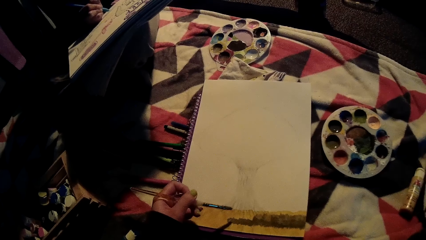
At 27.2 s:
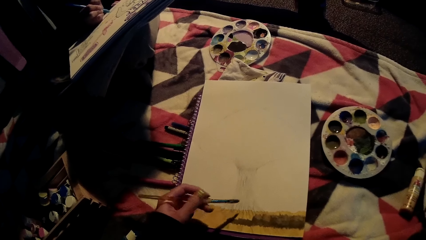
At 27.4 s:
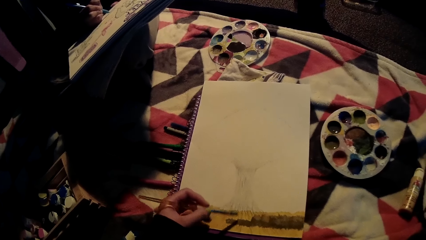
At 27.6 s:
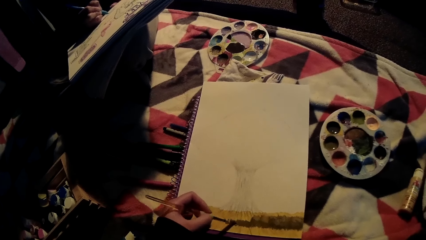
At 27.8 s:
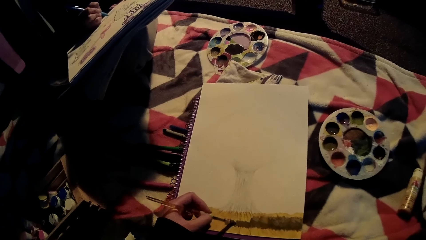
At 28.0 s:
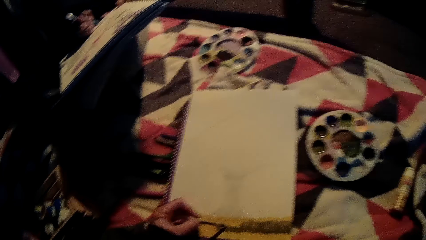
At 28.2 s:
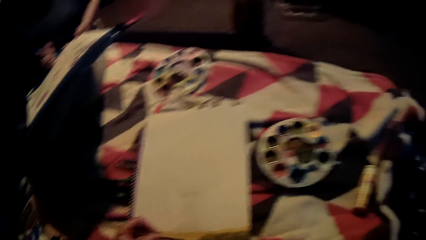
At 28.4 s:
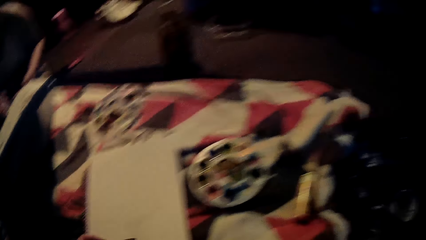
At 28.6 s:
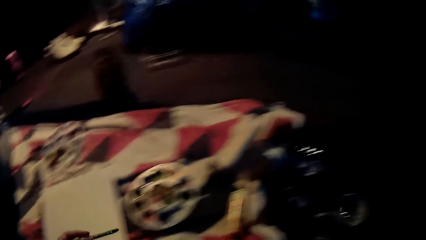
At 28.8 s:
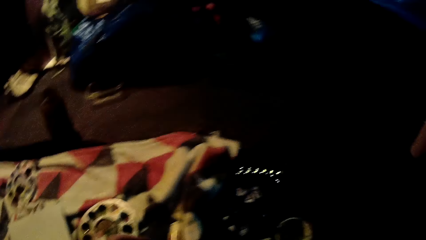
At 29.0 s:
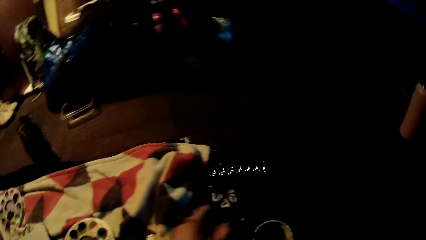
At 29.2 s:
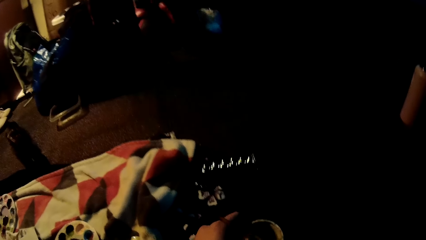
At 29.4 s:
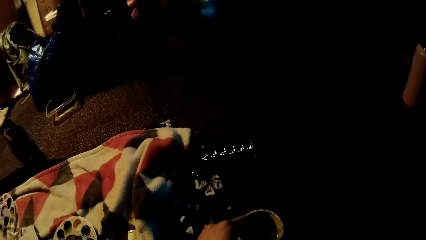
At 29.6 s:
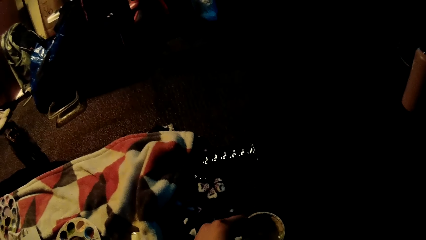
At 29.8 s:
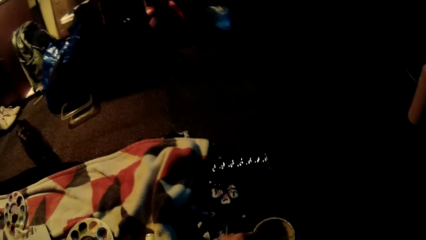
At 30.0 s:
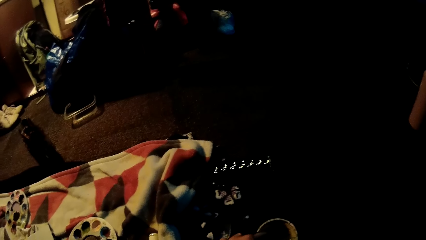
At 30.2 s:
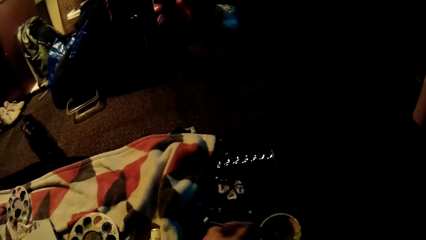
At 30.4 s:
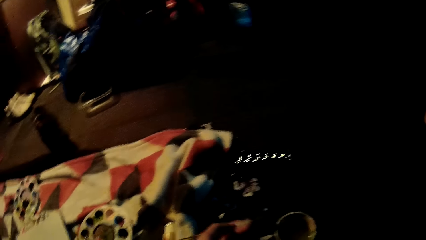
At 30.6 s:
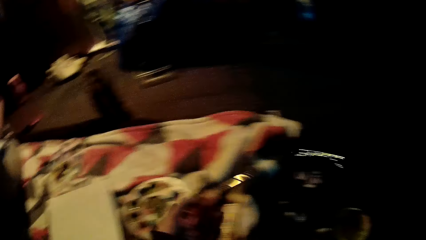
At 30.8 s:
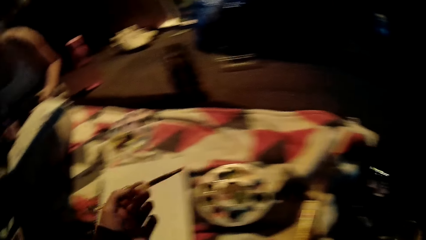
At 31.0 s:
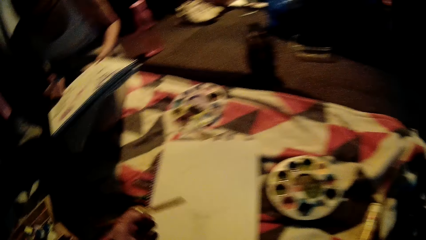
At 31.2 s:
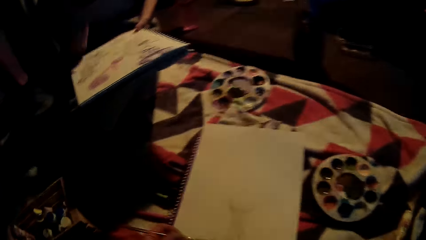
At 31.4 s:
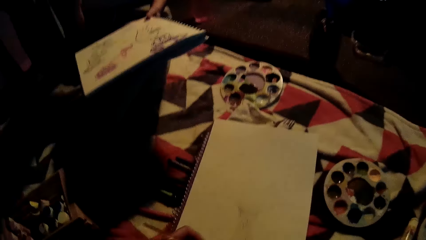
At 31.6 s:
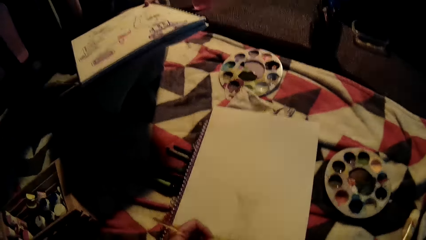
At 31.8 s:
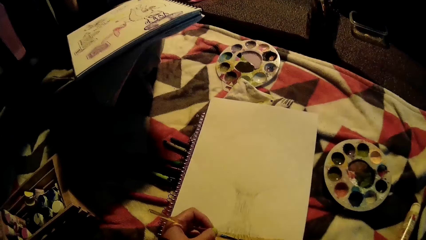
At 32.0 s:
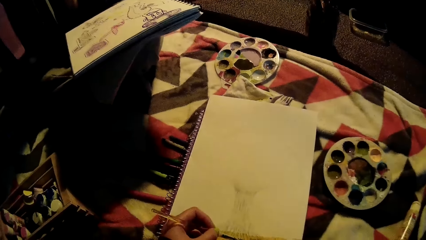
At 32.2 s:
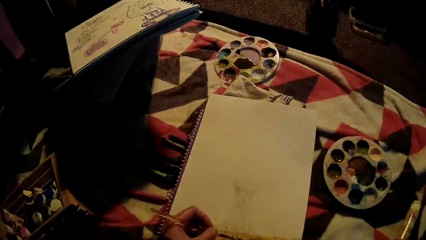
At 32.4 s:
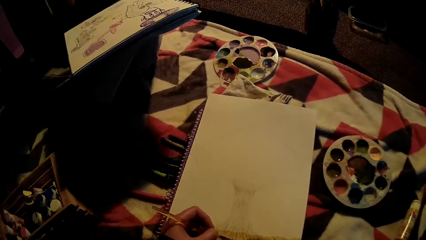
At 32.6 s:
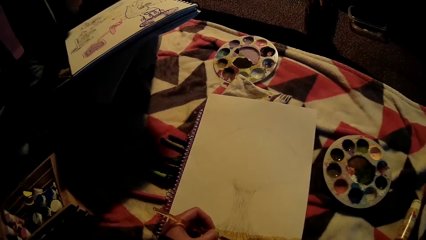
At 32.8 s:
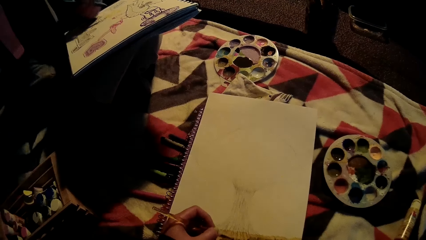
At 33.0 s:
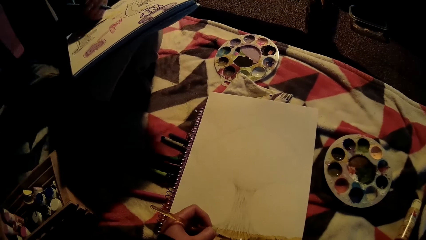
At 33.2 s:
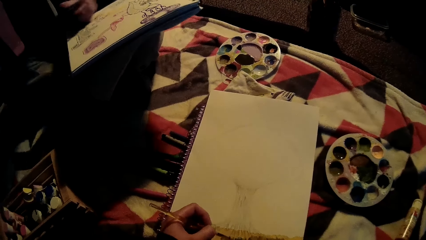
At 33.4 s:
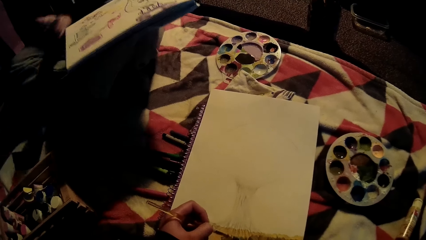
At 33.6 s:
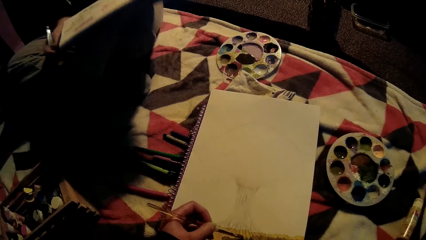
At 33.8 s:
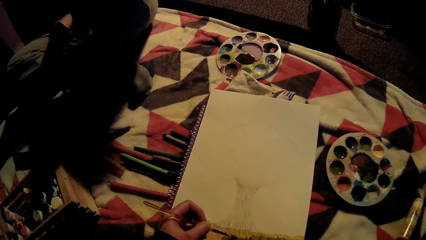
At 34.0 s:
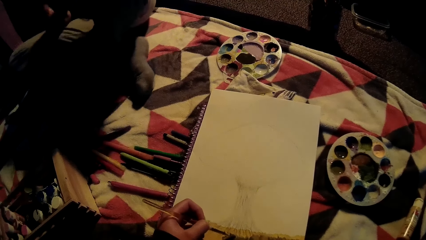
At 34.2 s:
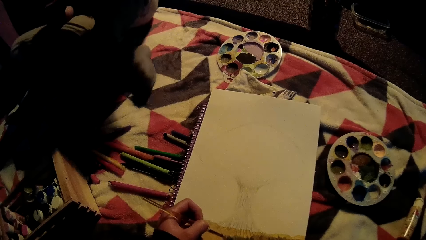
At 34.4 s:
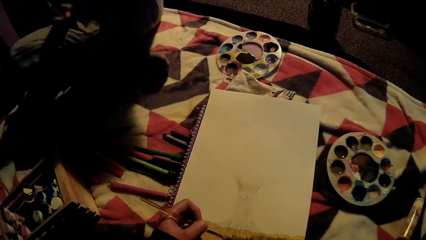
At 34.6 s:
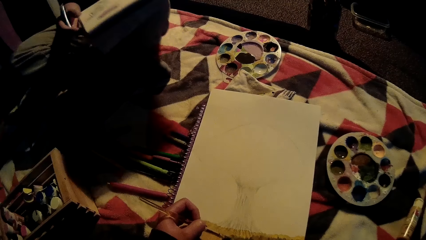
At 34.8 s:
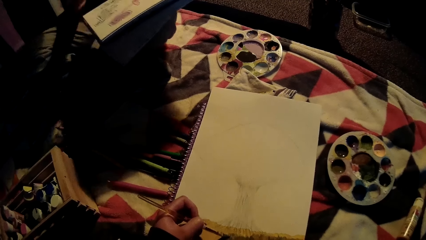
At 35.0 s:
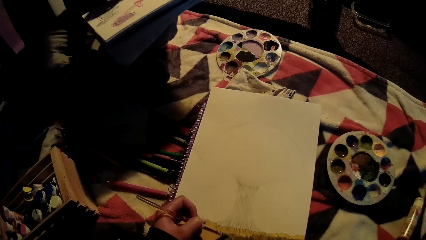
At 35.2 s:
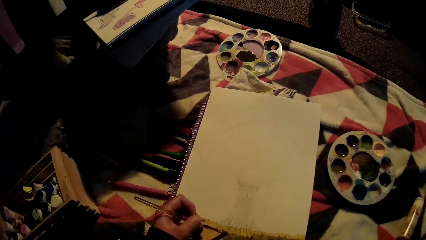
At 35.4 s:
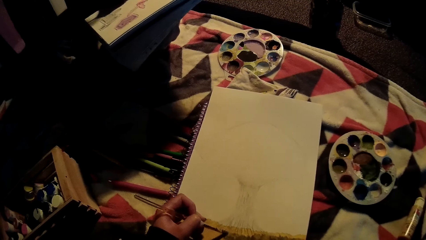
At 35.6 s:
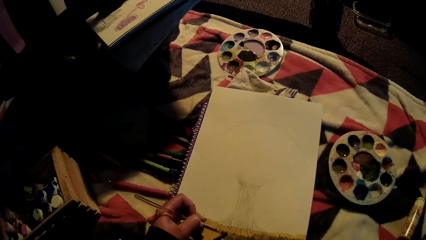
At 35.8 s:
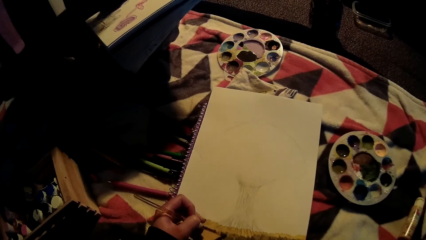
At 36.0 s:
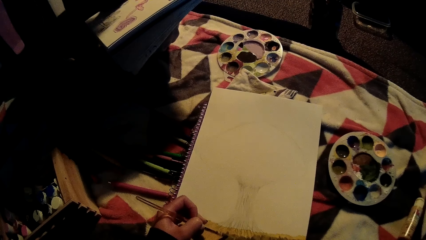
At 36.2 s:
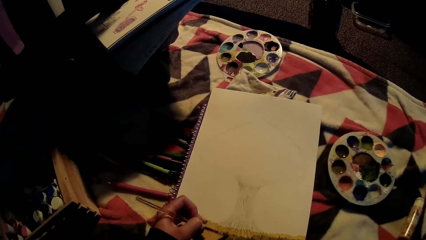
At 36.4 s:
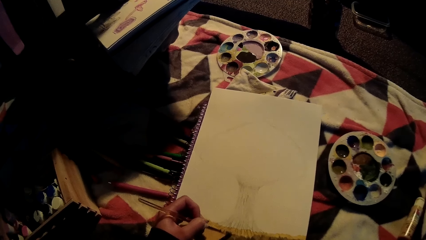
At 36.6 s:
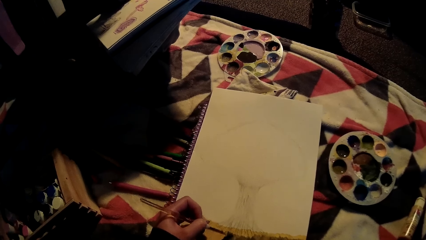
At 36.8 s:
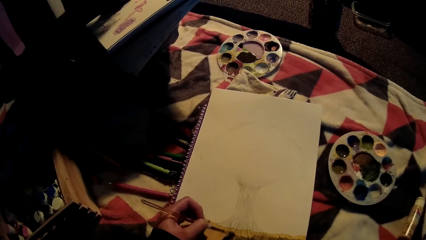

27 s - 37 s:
The camera wearer dips the paint brush in the ink. He rinses the paint brush in a water pot on the floor with his left hand. He paints on a drawing paper on the floor with the paint brush in his left hand.

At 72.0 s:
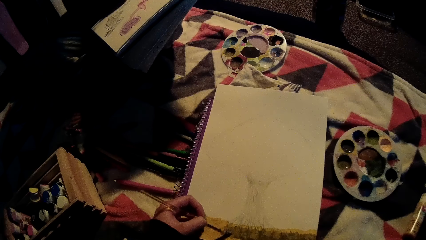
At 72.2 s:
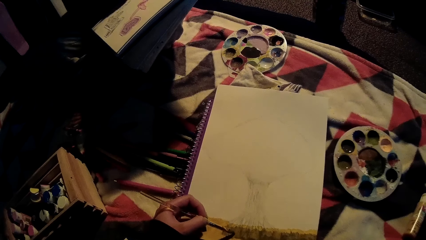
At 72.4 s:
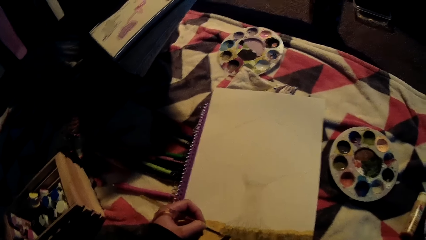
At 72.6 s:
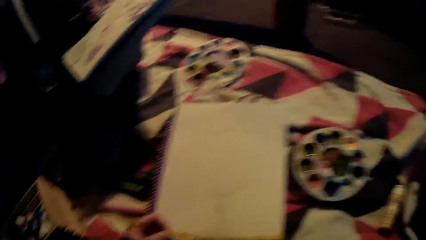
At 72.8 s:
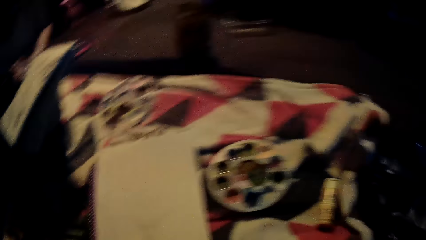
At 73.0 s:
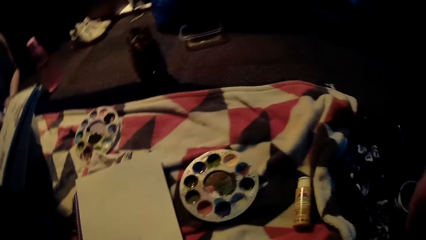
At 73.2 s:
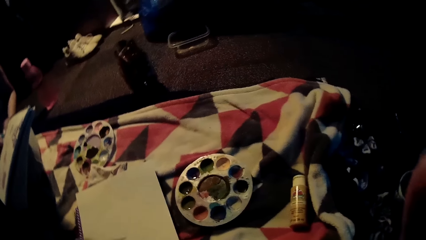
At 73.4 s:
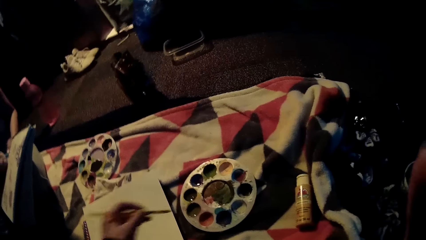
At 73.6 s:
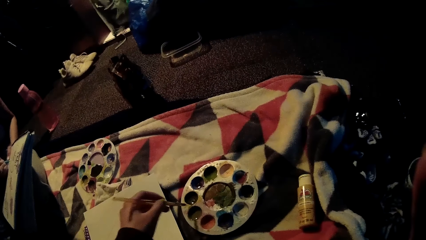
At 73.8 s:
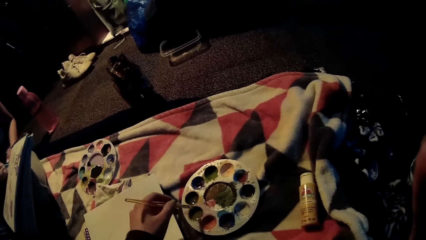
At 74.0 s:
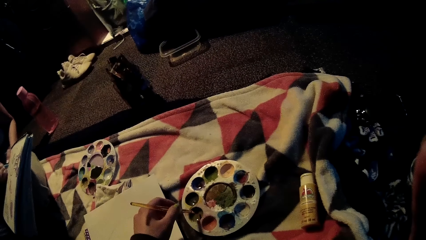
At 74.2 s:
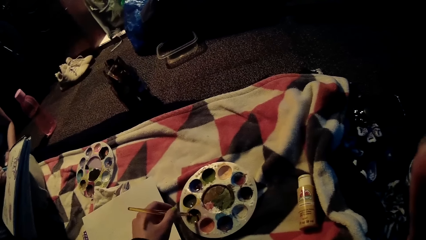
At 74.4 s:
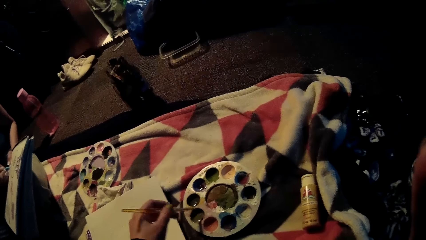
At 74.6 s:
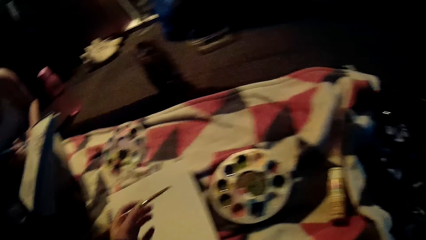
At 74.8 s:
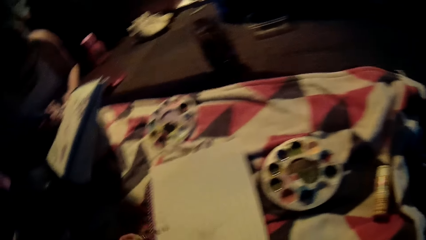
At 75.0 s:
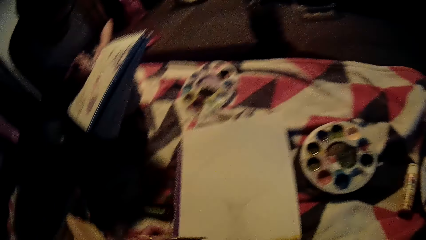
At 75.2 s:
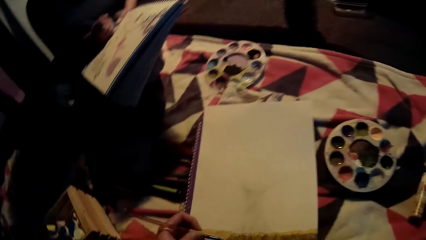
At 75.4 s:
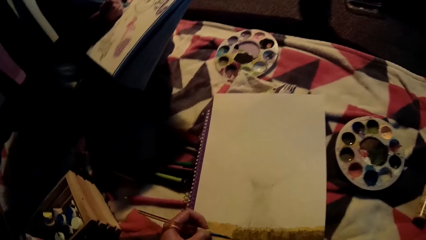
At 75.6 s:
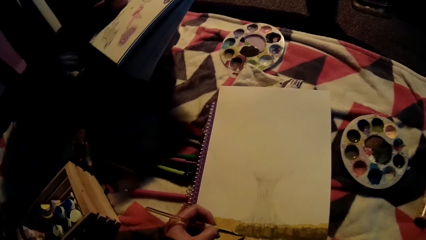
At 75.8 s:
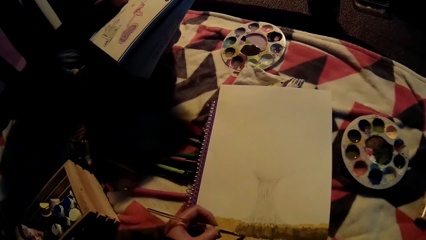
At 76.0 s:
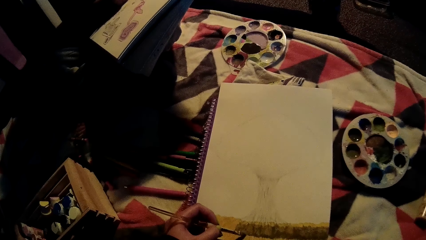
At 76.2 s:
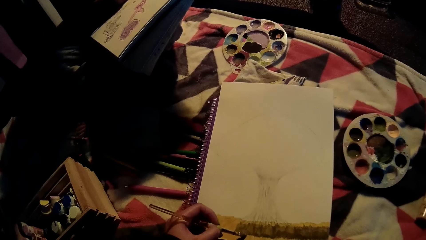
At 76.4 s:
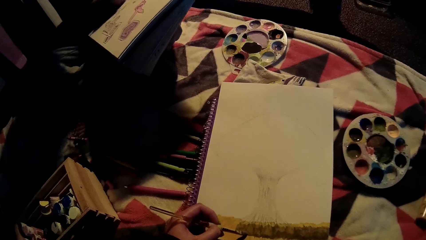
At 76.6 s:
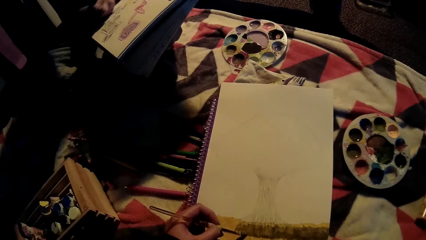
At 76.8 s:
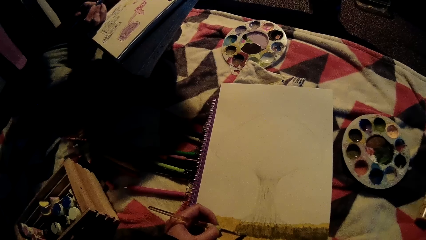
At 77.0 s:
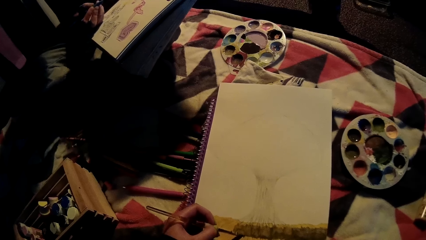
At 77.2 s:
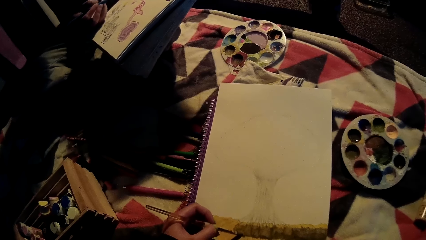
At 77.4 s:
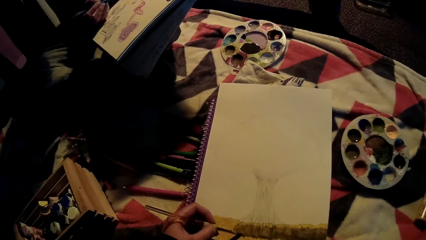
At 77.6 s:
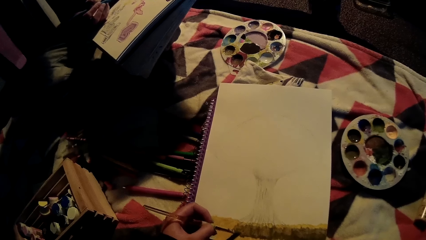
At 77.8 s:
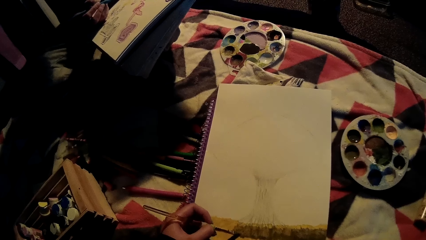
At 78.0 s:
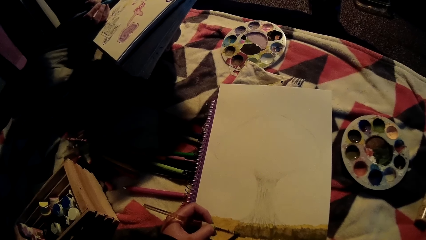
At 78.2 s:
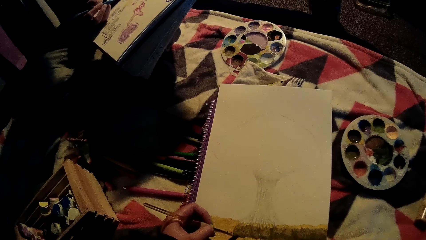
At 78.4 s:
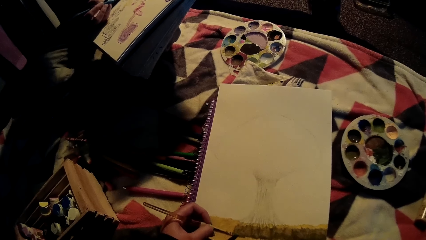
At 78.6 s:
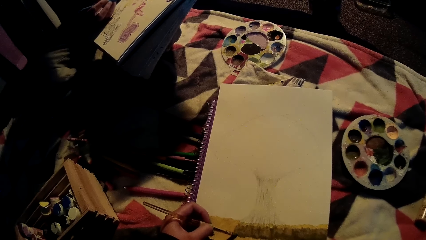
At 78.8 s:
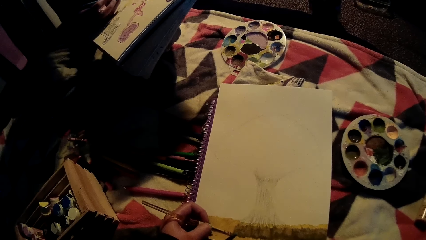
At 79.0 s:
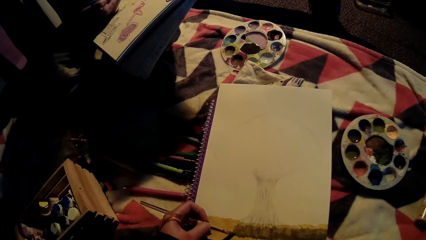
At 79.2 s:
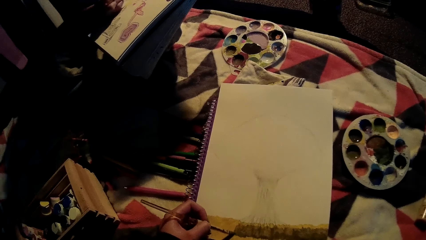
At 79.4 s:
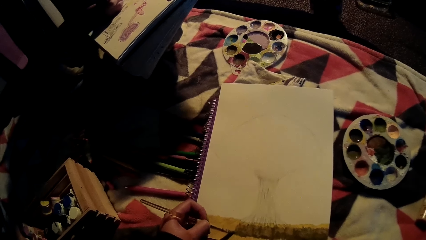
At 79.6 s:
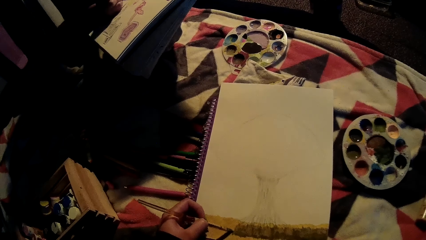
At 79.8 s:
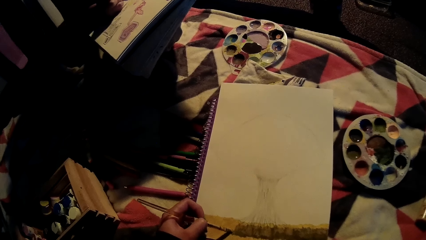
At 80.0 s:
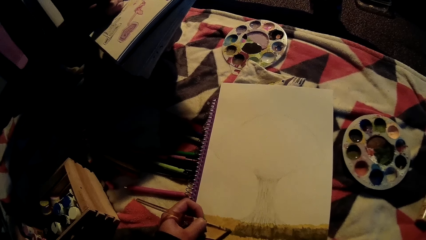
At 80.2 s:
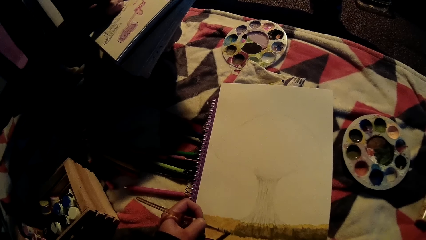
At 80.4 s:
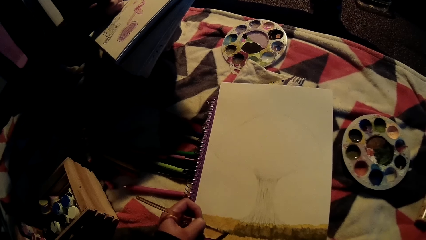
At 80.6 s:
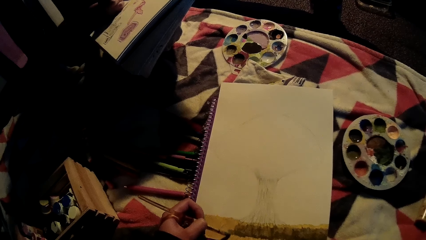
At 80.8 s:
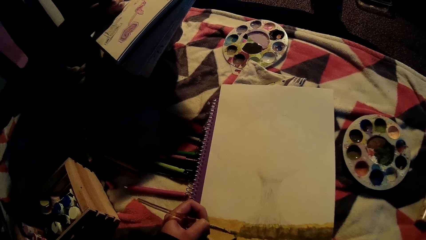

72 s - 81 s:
The camera wearer dips the paint brush in the ink. He takes paint from the paint pot on the floor with the paint brush in his left hand. He paints on a drawing paper on the floor with the paint brush in his left hand.
